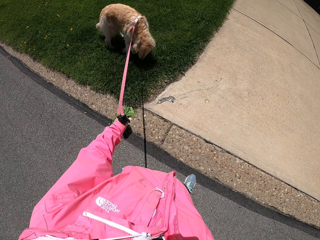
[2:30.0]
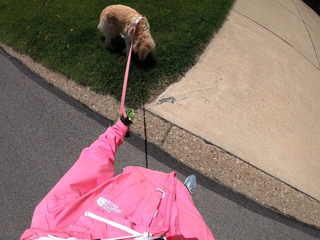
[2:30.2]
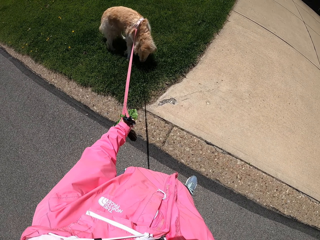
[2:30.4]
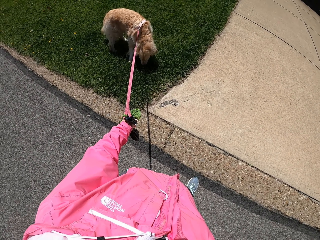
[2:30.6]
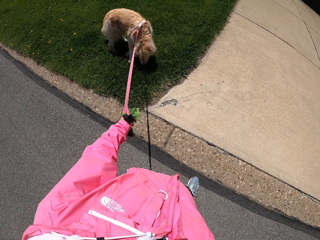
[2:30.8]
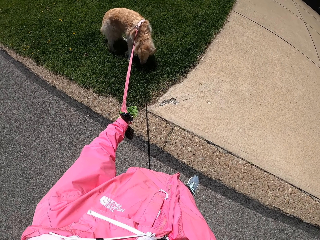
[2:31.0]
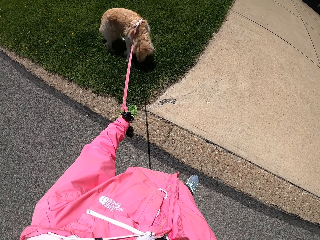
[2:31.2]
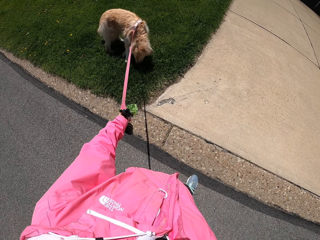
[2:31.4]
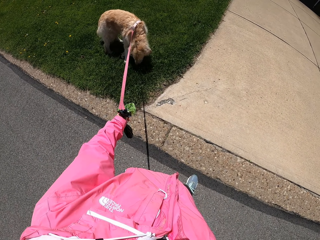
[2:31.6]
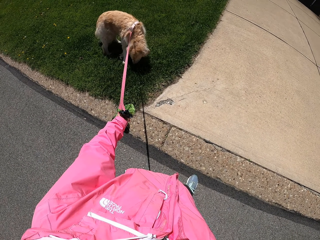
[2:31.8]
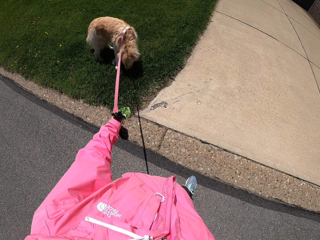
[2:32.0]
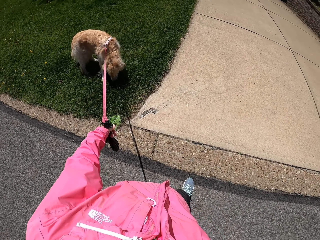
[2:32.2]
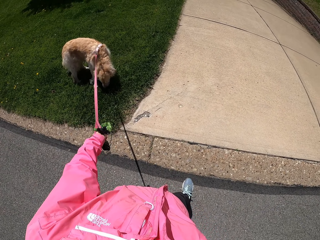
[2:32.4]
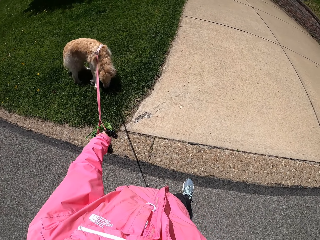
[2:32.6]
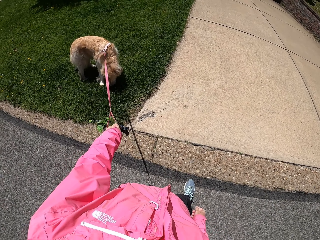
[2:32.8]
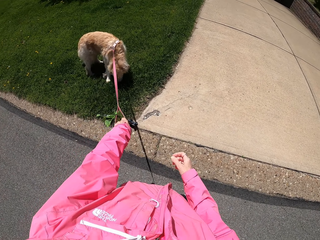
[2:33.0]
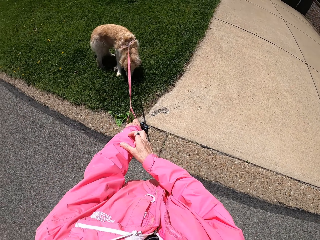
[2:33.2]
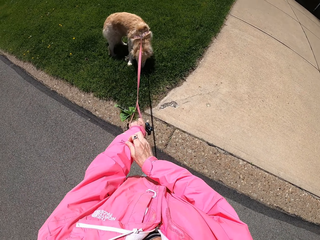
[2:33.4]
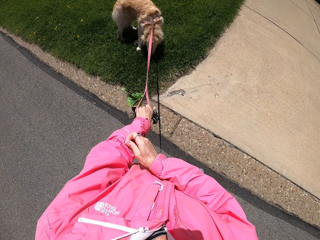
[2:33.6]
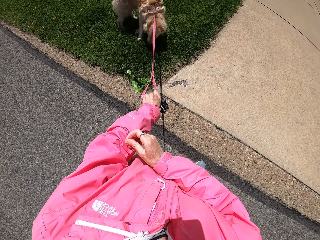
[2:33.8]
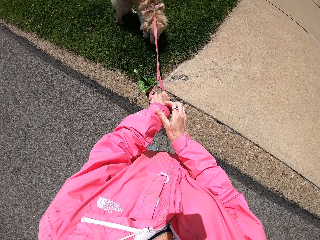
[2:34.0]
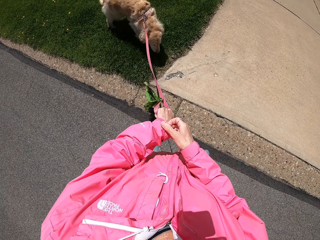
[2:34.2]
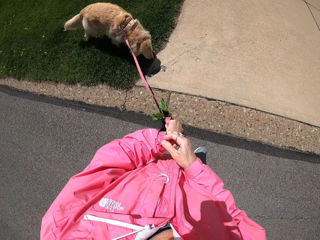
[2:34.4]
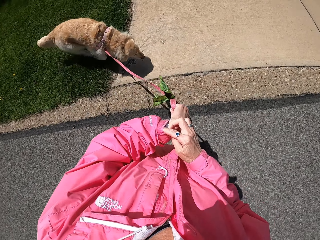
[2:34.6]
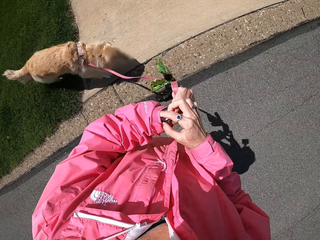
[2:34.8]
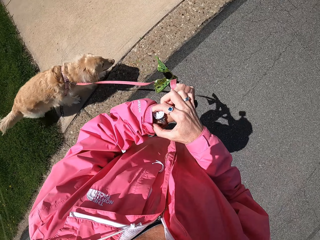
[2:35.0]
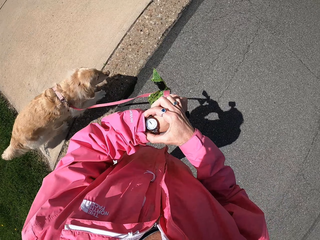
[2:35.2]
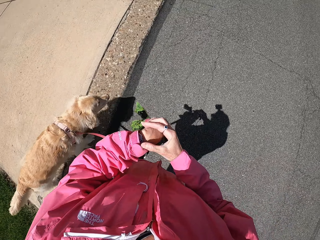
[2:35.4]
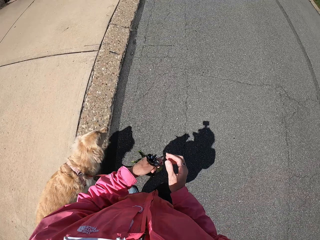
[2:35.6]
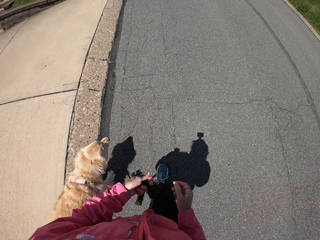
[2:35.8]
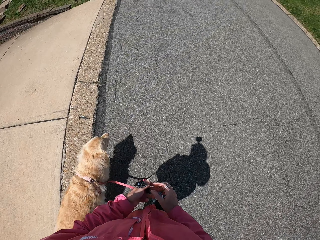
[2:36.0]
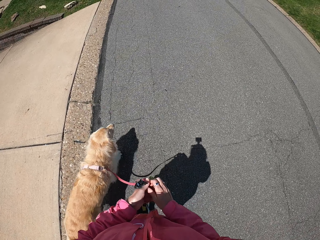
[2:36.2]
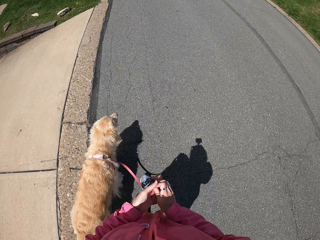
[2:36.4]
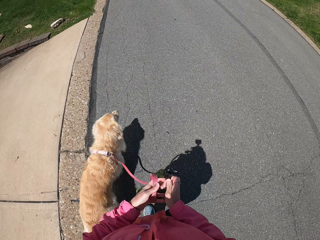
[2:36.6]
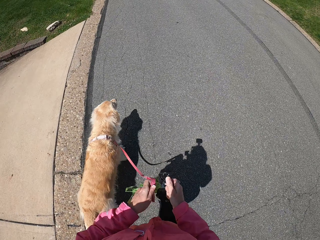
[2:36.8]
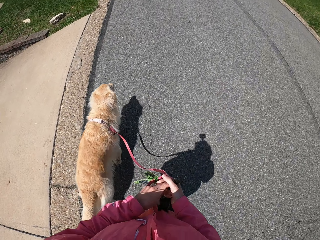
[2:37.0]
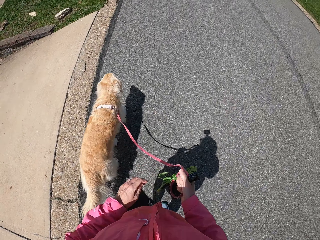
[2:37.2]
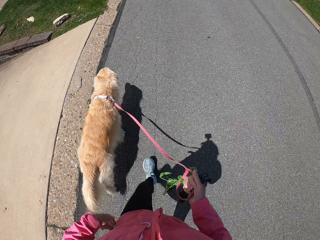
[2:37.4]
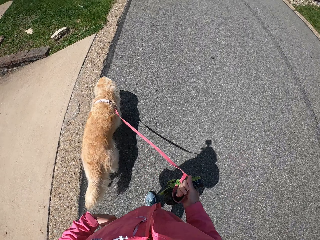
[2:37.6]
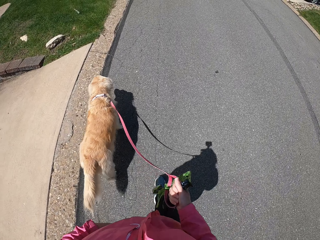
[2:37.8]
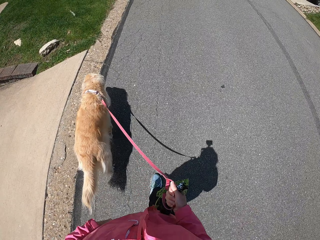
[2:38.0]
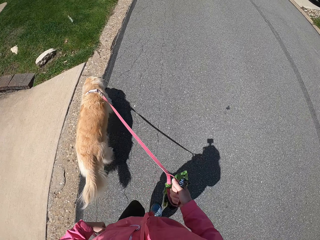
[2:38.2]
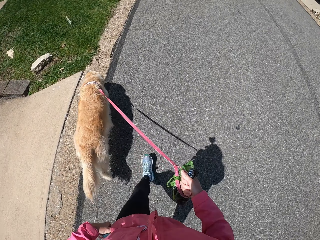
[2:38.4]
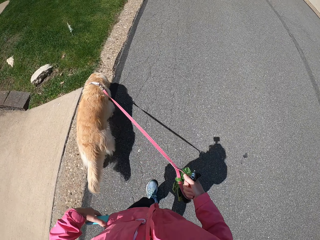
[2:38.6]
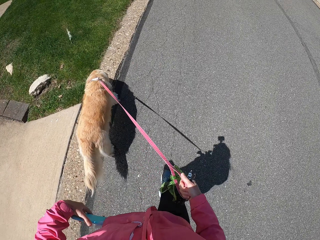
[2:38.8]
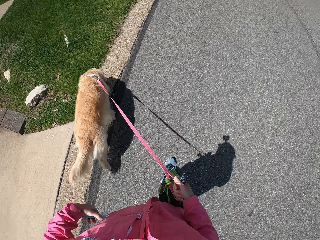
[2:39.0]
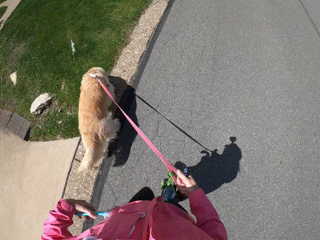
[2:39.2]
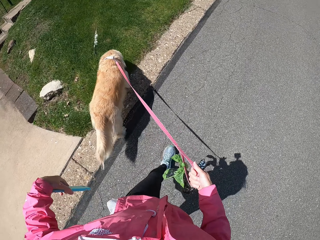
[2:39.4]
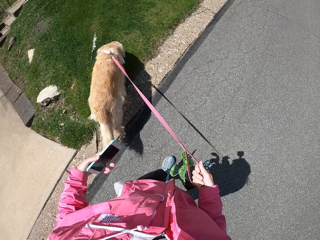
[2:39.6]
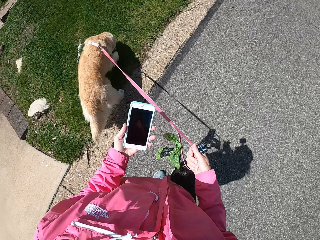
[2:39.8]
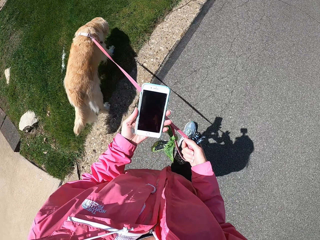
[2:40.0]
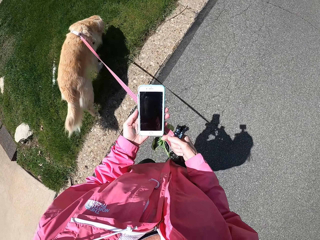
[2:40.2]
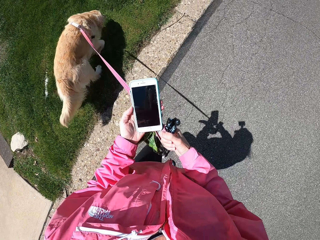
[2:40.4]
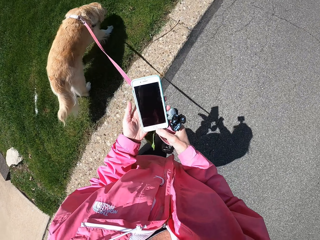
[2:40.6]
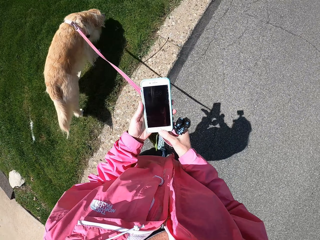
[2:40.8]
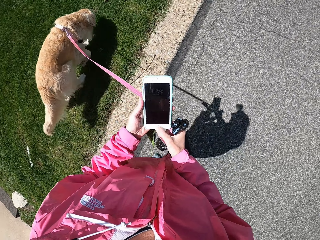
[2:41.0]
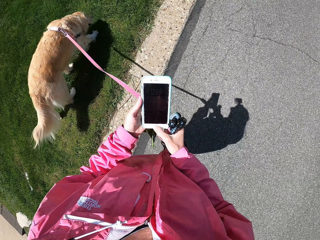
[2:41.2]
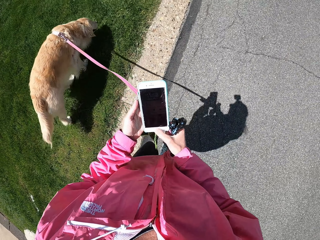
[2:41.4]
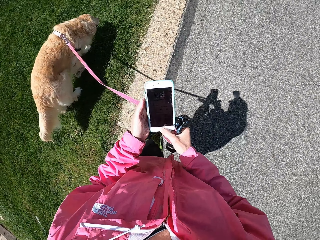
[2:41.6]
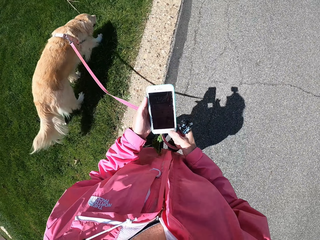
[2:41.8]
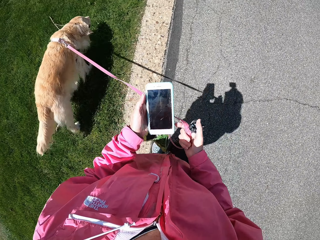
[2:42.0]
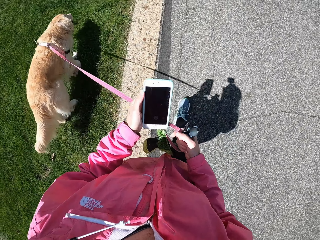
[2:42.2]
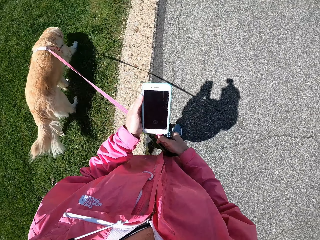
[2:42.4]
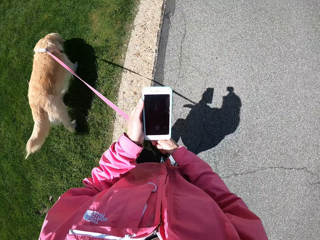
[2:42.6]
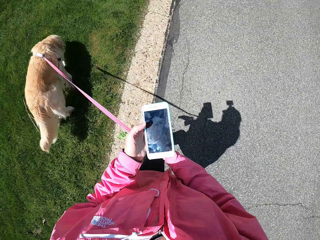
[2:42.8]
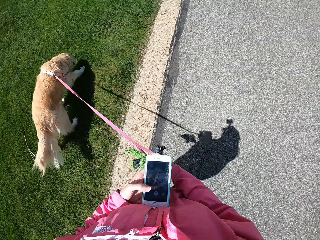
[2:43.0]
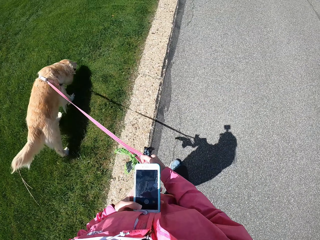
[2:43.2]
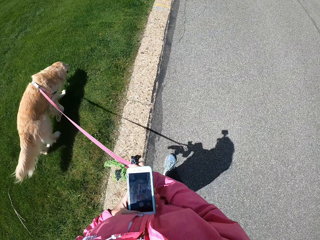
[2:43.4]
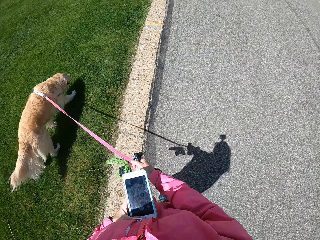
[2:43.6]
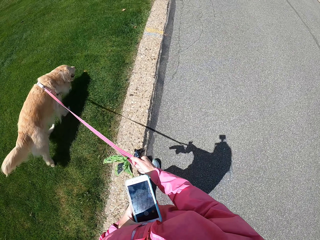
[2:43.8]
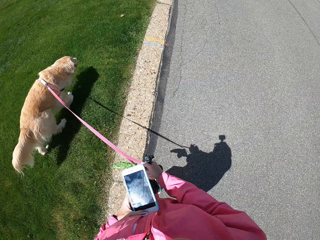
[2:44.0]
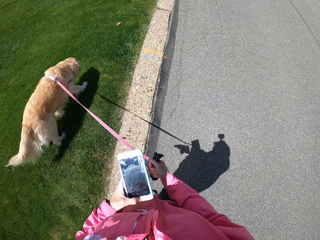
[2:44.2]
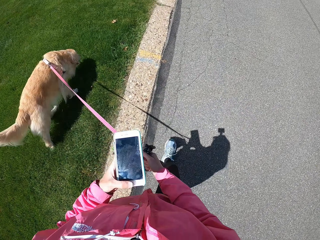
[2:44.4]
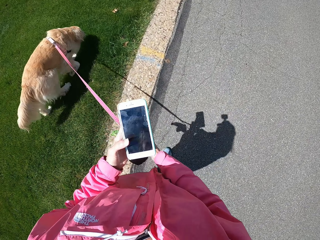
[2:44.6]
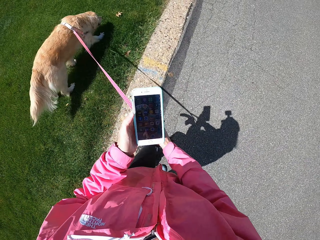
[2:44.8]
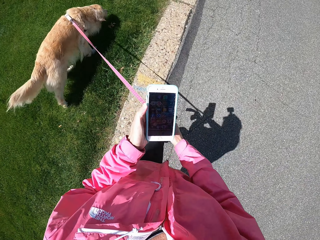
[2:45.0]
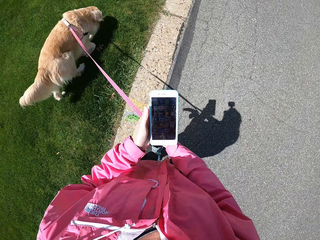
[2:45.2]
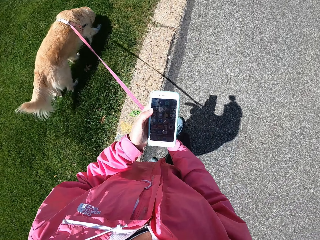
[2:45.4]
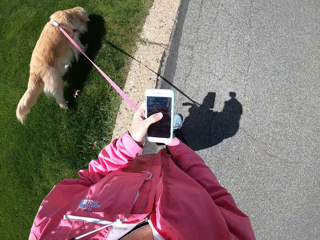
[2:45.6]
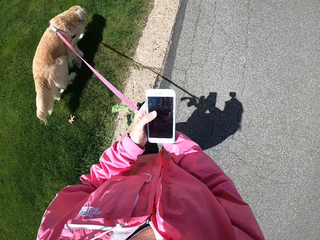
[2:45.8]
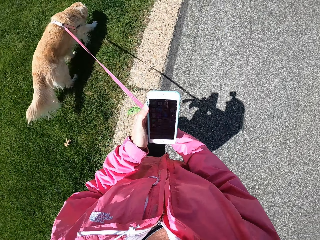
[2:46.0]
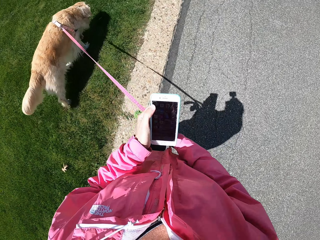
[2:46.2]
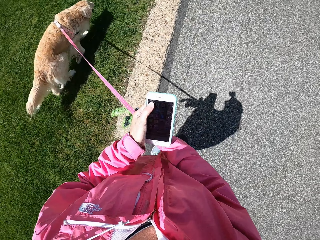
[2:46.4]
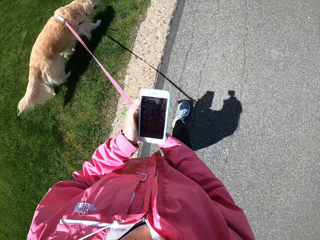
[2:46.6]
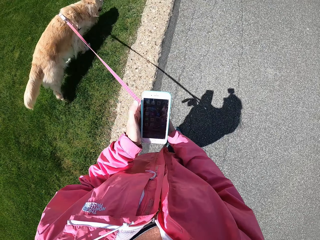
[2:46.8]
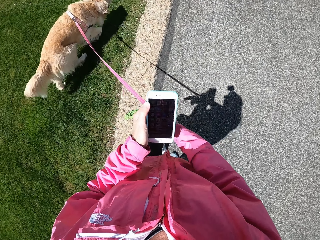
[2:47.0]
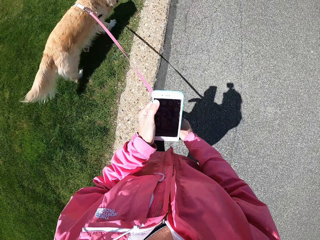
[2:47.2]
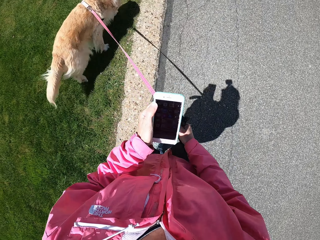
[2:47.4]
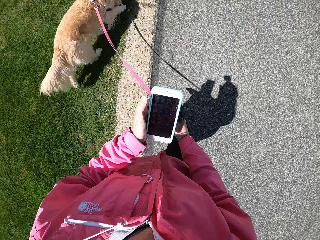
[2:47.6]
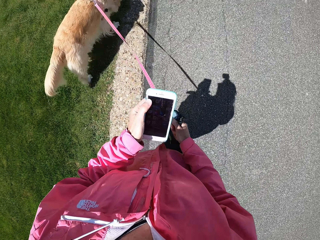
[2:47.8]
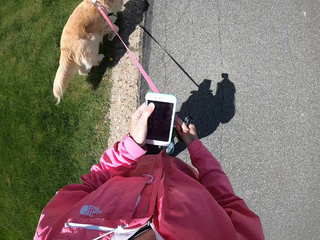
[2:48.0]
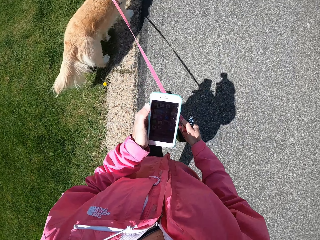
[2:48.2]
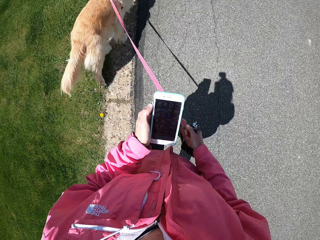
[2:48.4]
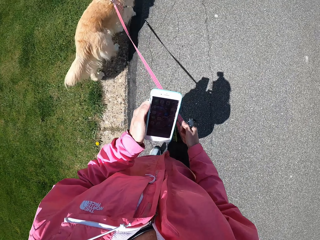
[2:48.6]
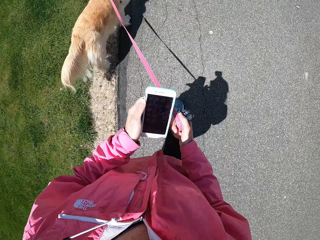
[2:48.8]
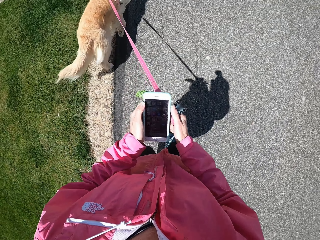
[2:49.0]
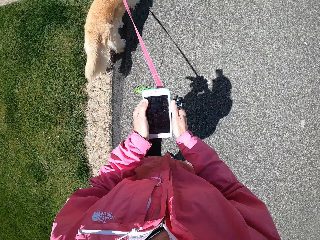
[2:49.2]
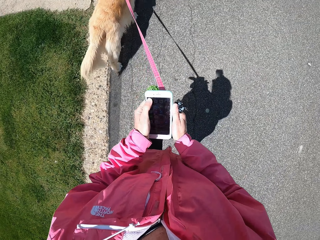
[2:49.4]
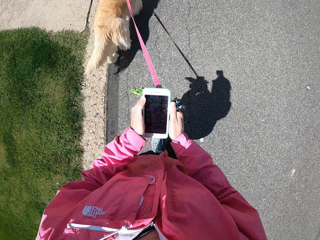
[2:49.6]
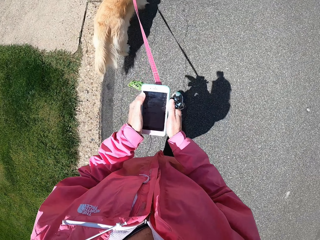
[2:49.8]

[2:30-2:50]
The camera wearer stops on a sidewalk. She pulls her sleeve. She checks her watch. She walks with her dog. She holds a dog leash with her right hand. She picks up her phone. She operates her phone. She touches her phone screen.

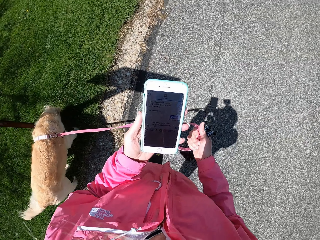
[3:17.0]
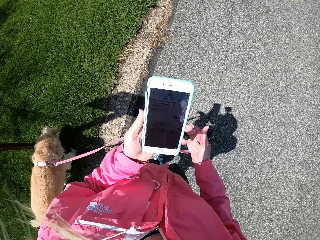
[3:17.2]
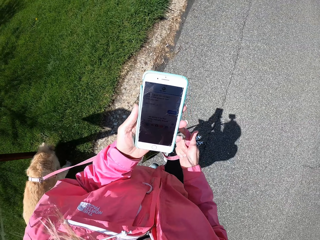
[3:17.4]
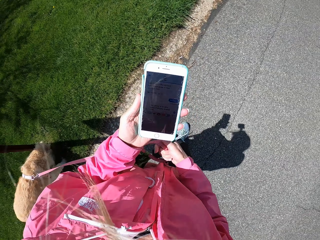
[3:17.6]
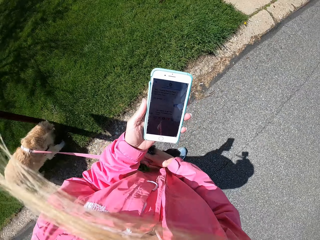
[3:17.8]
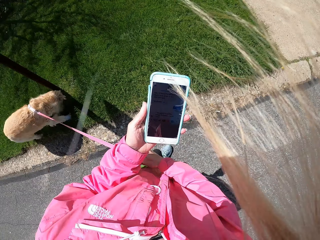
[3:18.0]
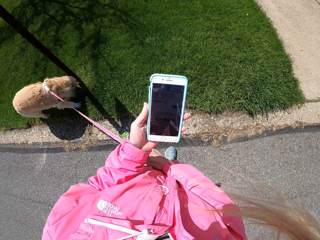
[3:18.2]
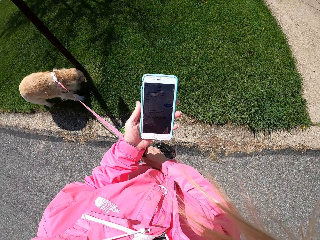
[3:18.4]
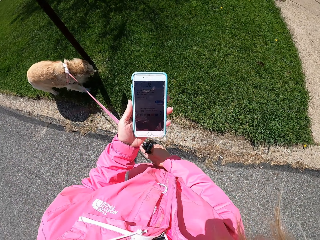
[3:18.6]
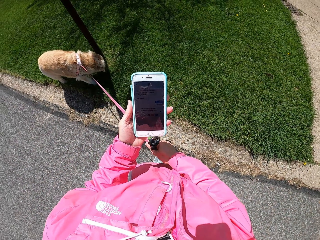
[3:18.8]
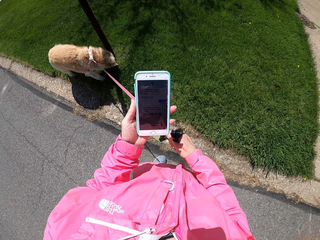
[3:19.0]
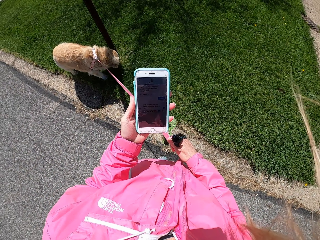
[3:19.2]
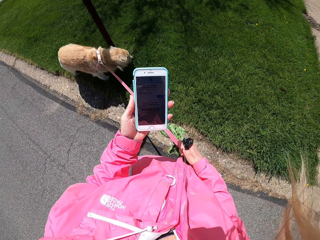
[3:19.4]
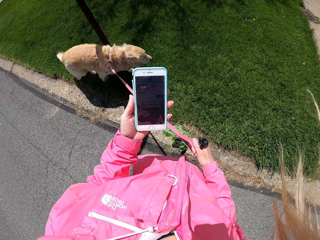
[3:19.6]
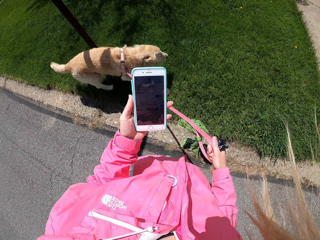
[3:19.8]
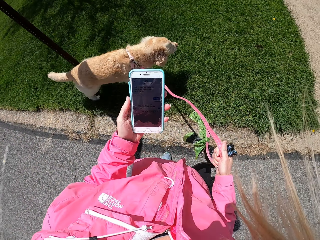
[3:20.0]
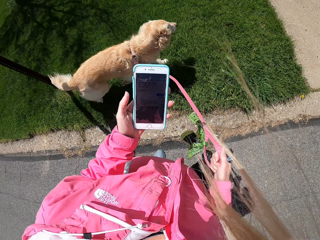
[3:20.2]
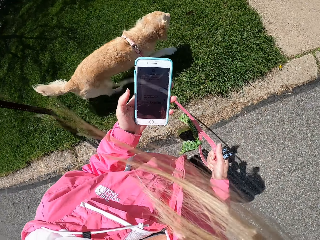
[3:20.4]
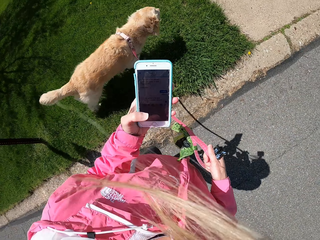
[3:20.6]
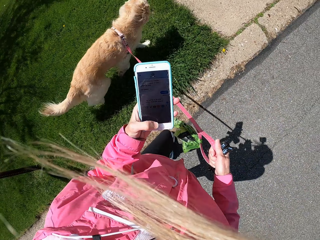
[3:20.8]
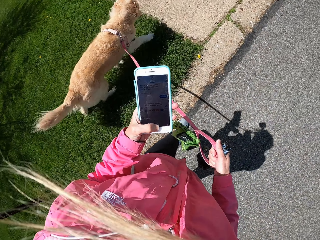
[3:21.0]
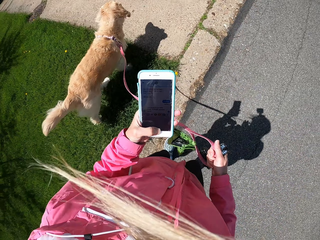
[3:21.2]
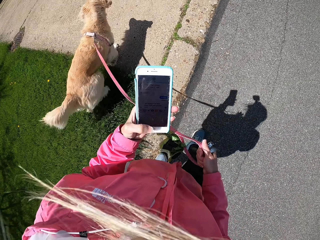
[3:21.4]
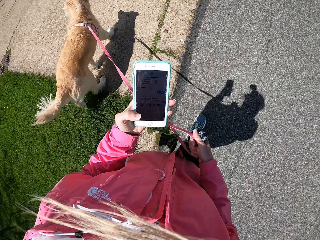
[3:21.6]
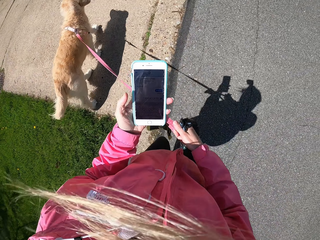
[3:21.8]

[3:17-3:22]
The camera wearer stops at a sidewalk.
